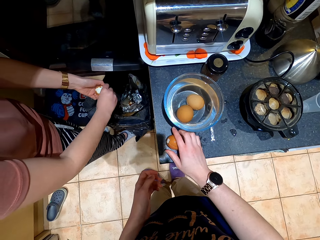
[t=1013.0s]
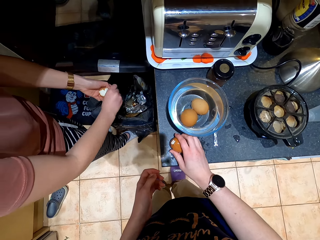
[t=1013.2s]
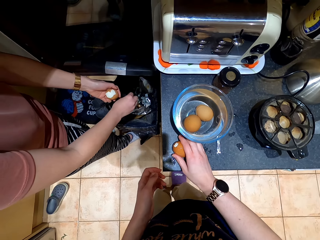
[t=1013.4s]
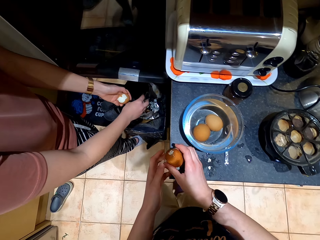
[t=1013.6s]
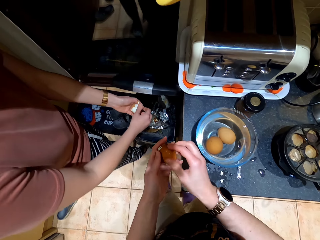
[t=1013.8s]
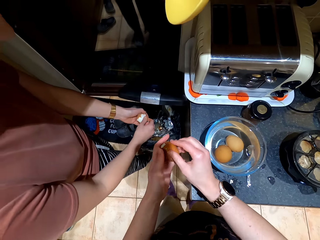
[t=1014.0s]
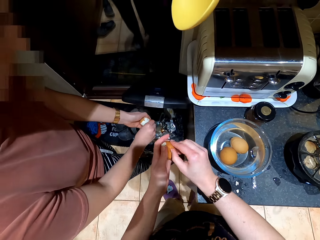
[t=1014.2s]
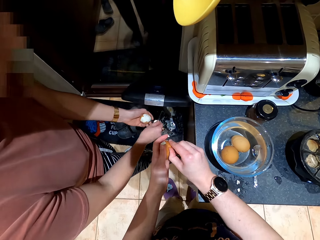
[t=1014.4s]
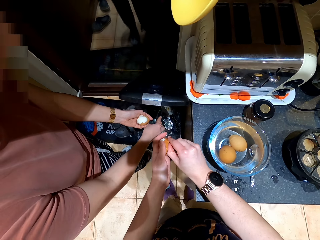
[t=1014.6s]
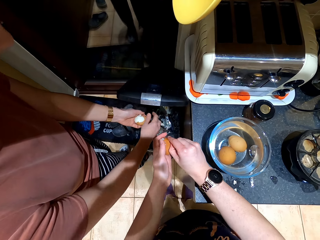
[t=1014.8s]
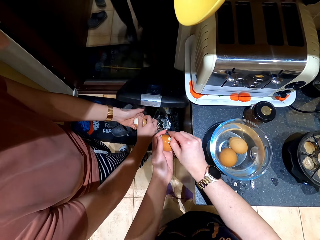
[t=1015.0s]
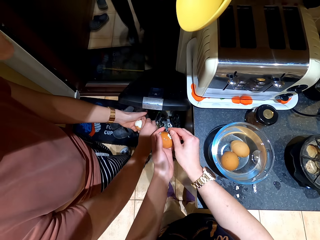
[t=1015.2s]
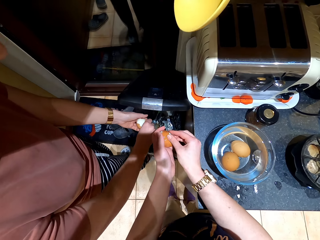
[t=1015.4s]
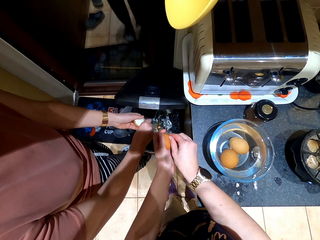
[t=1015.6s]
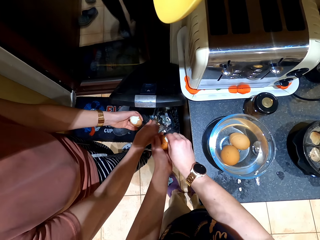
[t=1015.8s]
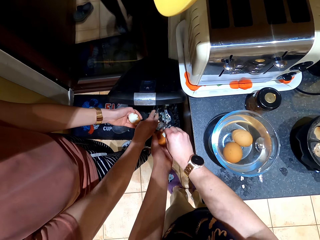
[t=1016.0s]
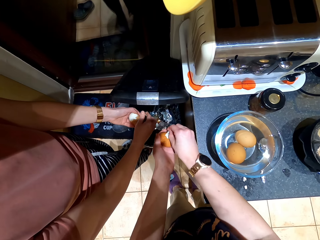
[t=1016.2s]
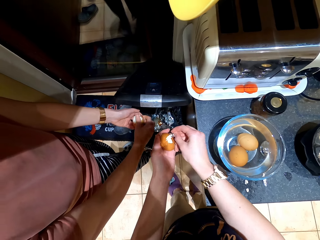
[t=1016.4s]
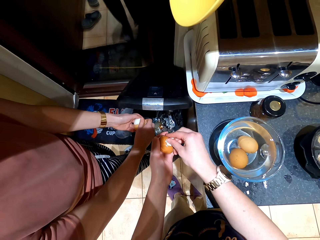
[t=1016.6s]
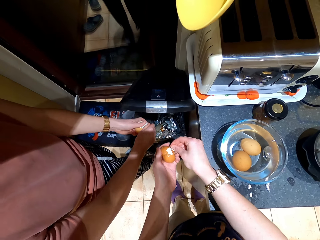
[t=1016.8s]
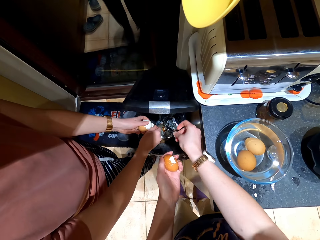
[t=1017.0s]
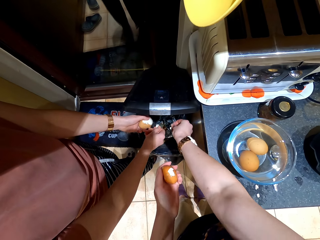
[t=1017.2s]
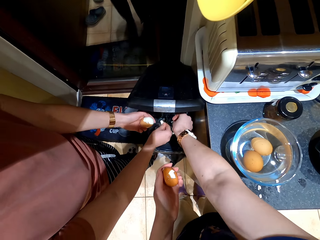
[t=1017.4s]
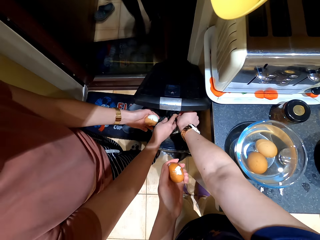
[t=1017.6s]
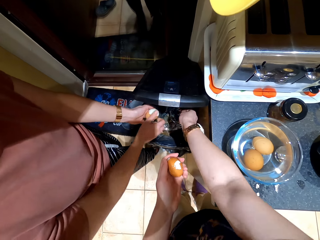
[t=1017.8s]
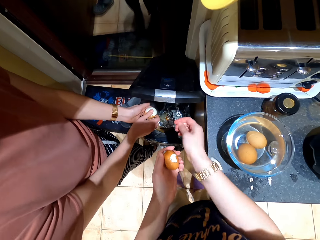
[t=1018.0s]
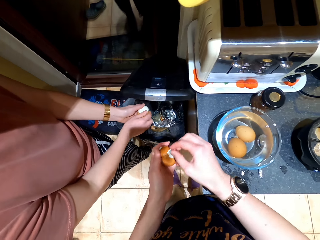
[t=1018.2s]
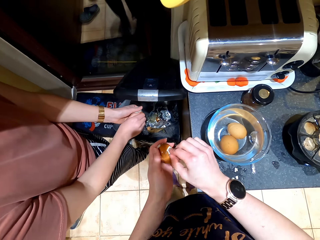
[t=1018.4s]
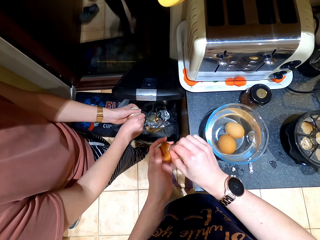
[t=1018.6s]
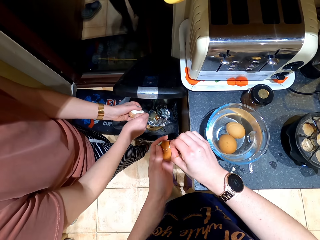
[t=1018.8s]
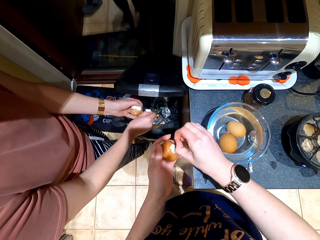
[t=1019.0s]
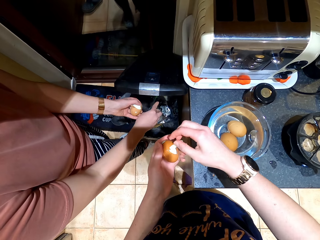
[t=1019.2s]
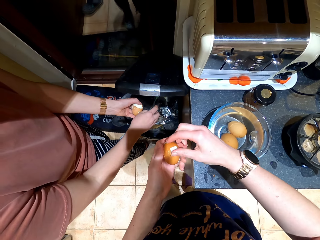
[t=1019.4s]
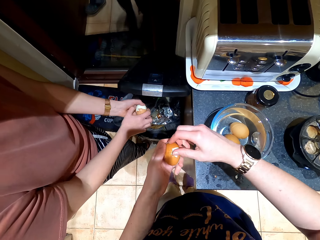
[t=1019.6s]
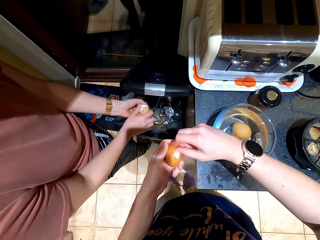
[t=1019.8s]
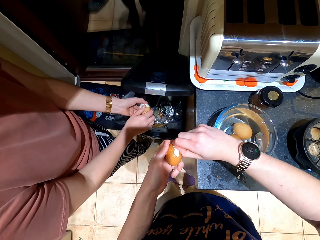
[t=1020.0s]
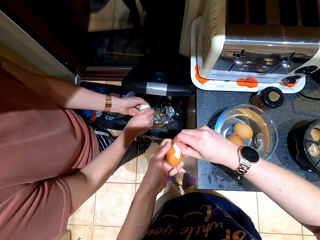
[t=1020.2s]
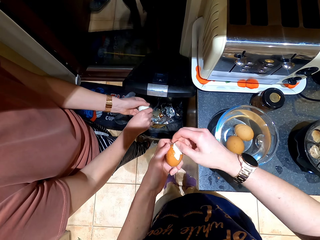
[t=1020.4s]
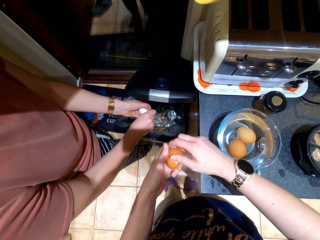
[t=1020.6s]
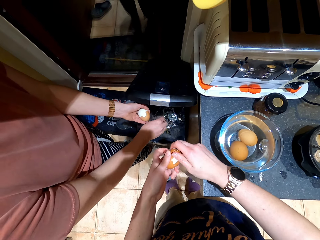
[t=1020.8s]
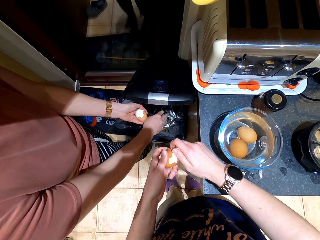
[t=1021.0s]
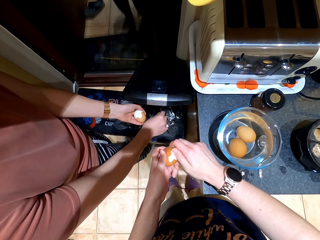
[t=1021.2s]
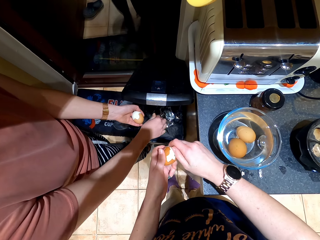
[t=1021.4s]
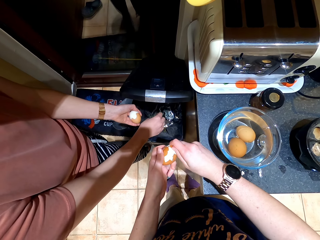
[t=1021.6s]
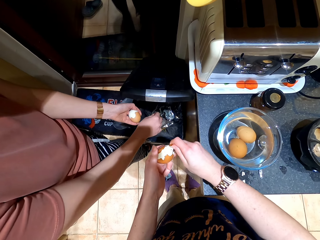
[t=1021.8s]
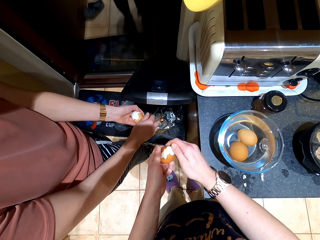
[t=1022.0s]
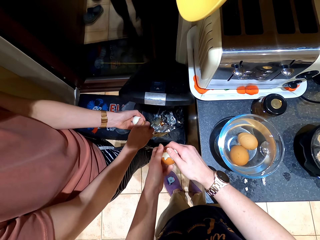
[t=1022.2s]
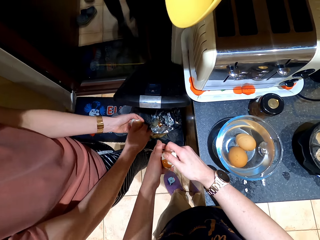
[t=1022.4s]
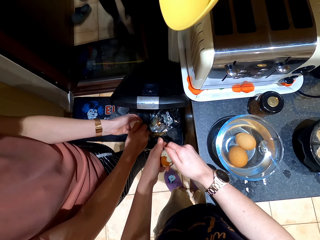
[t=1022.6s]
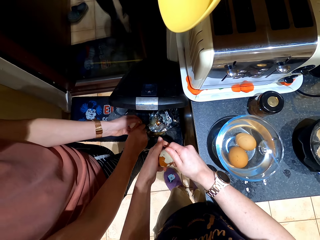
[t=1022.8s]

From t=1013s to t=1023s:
The camera wearer removes the eggshell. They uncover the eggs.

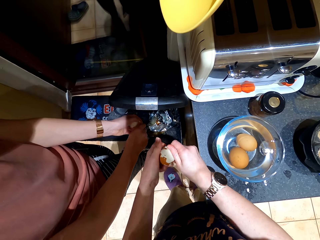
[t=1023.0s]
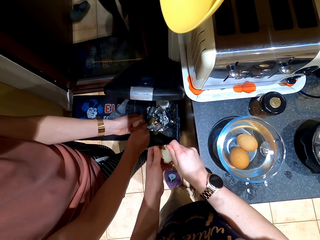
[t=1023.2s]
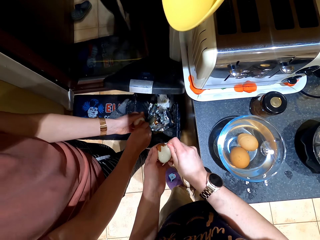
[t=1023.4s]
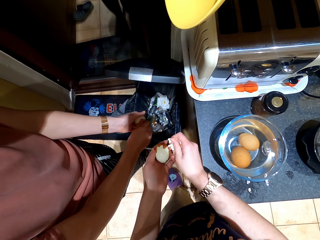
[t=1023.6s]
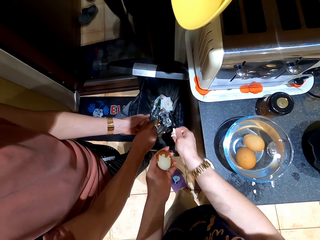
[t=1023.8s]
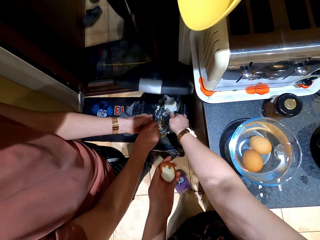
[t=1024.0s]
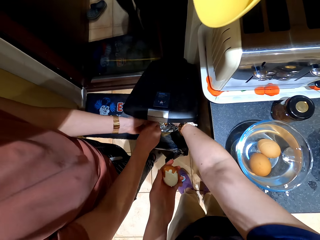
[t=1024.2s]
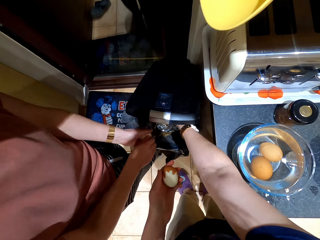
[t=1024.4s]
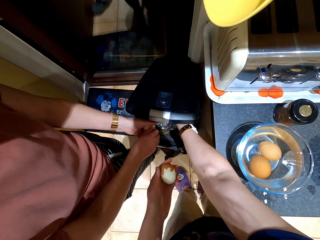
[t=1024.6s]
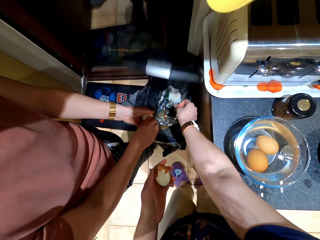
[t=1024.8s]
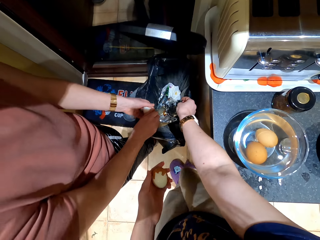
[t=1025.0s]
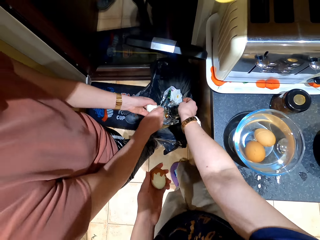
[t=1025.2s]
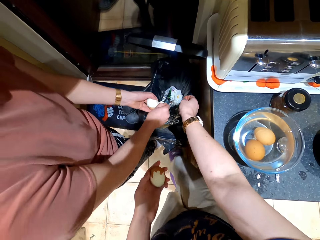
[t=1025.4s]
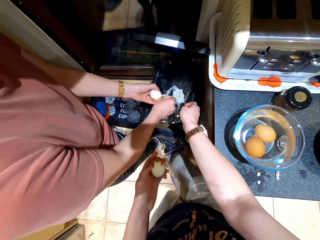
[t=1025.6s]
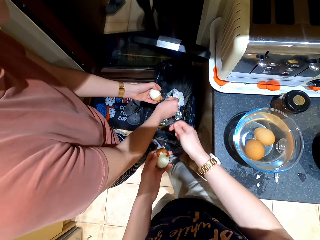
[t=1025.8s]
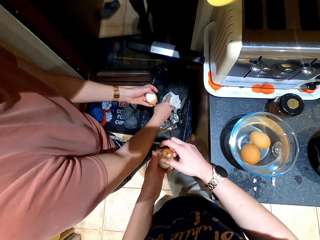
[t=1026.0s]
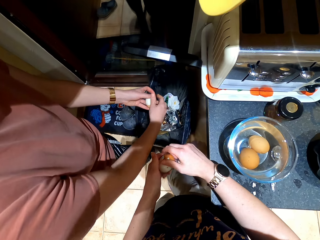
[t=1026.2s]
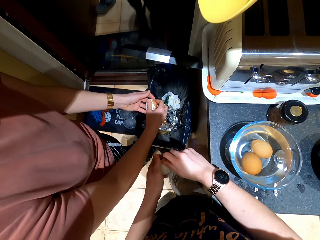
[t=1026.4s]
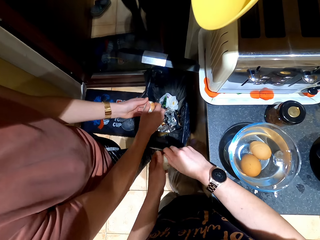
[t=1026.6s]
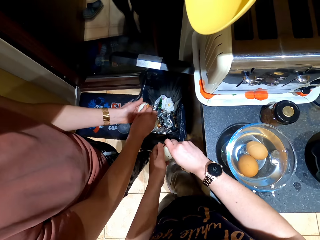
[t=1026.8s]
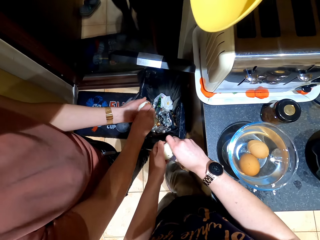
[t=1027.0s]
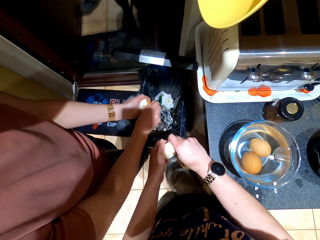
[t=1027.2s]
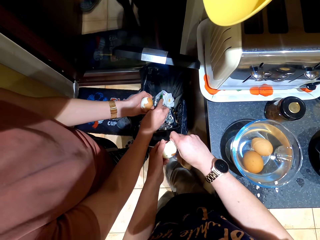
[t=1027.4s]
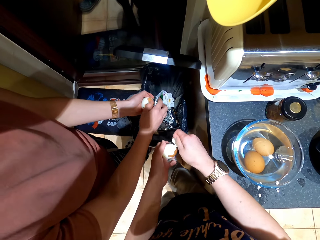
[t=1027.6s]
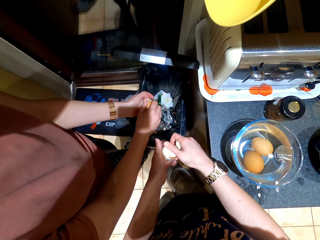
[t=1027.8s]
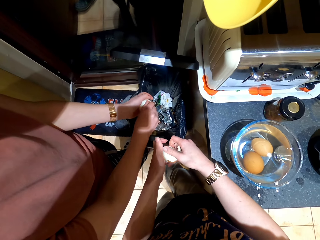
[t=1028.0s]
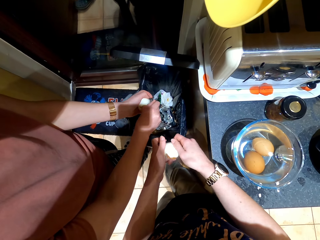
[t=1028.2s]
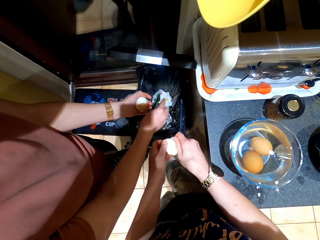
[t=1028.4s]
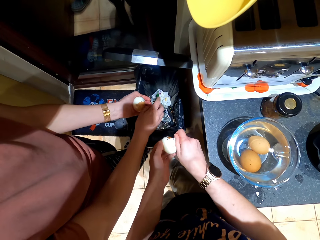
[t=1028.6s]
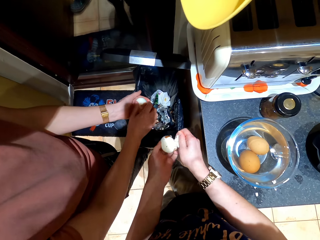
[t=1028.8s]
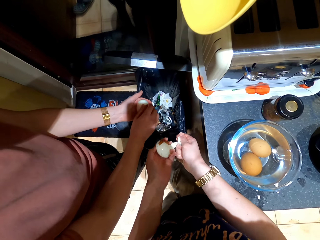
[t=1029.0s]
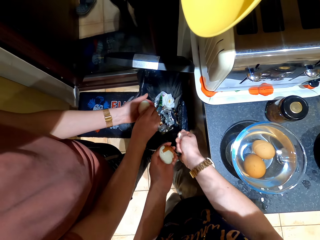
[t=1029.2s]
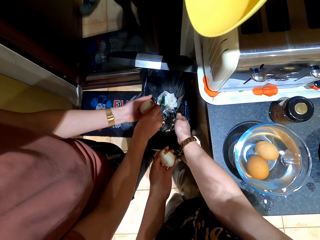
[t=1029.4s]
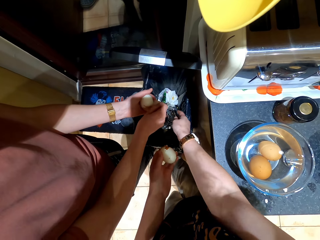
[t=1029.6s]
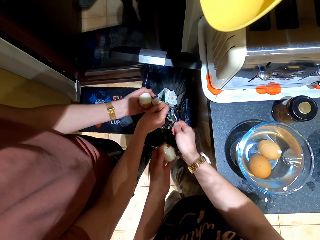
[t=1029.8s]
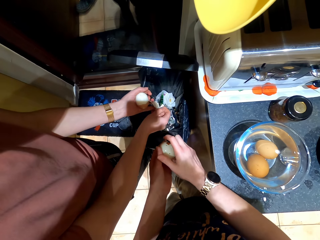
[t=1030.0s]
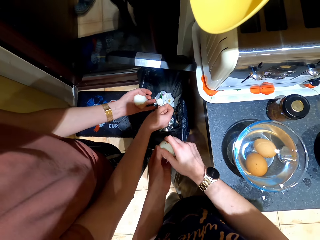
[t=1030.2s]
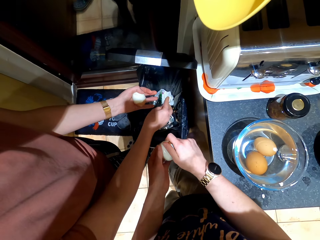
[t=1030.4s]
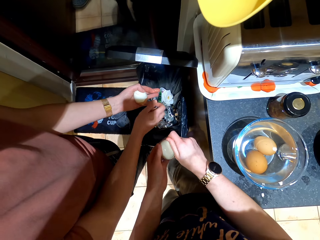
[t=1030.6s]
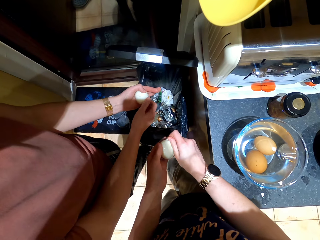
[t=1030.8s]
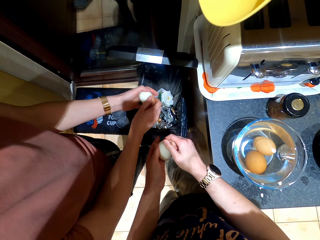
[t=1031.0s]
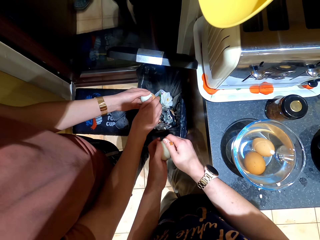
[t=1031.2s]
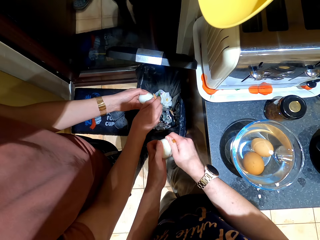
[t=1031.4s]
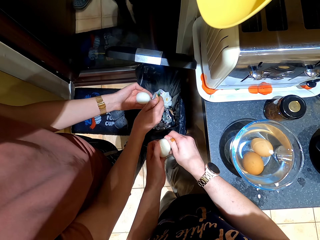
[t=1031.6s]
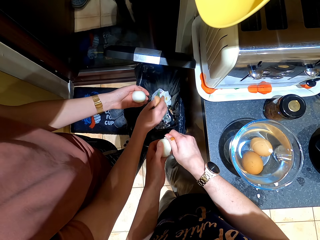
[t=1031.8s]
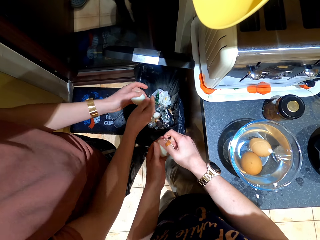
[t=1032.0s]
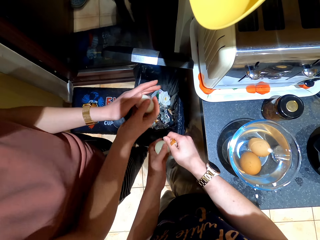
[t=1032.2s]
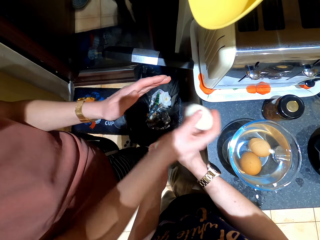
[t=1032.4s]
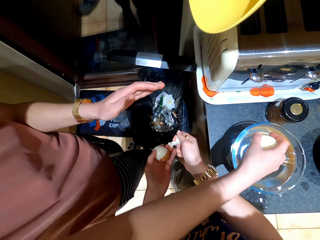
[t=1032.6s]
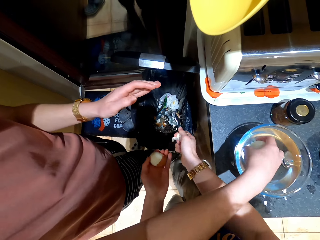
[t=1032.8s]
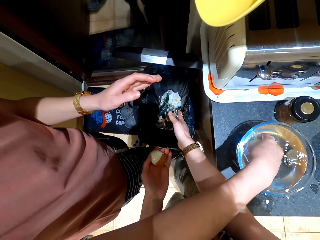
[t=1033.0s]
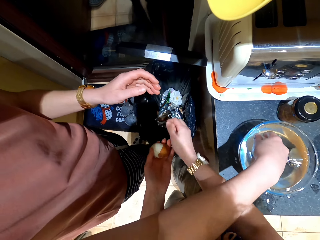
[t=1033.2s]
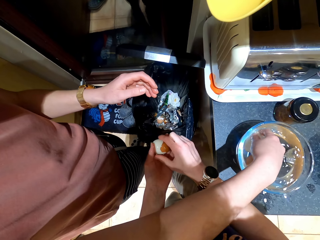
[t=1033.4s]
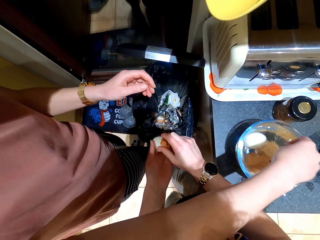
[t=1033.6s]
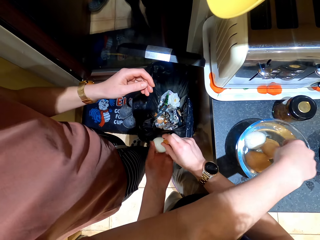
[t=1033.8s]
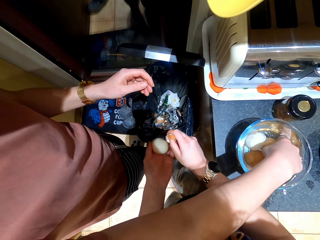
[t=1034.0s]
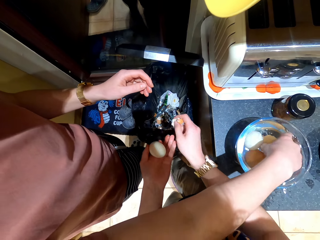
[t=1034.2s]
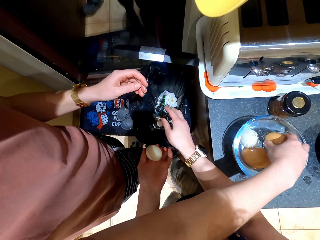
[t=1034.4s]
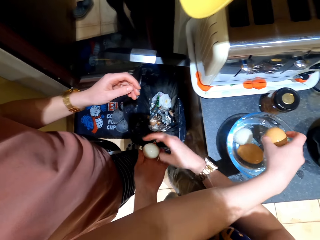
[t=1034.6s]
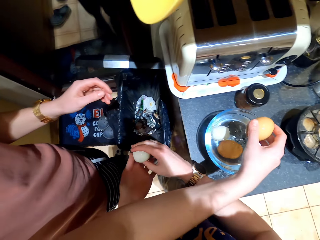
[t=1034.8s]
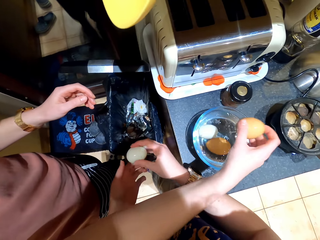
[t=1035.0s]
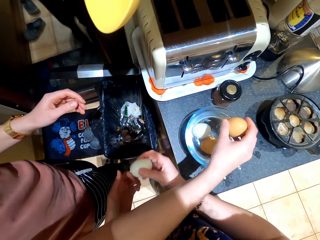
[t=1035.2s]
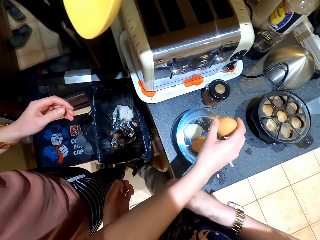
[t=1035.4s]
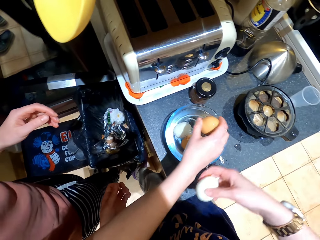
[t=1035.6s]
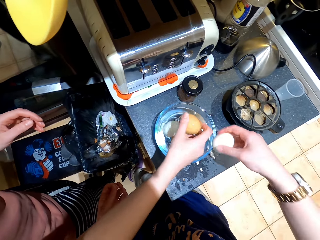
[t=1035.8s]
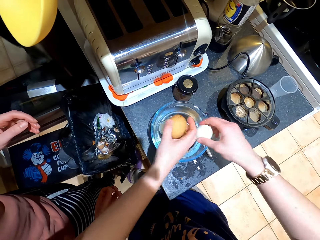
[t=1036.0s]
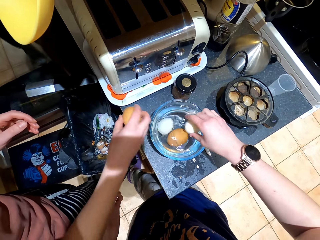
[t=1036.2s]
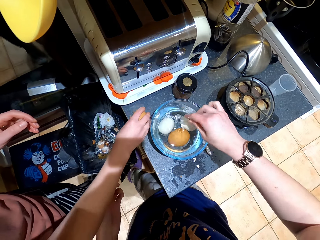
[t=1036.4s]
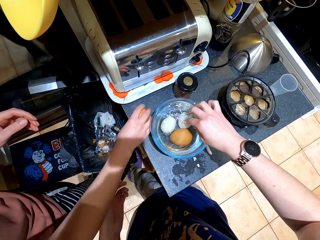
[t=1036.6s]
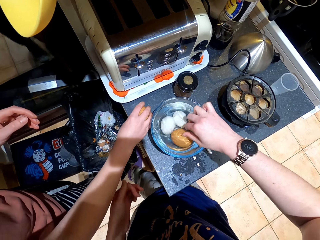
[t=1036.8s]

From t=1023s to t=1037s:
The camera wearer puts the egg shell in the dustbin. A person puts the shell in the dustbin. The camera wearer uncovers the eggs and places the egg shell in the dustbin. The person puts the egg in the water. The camera wearer uncovers the eggs and places the egg shell in the dustbin. The person picks up another egg.
